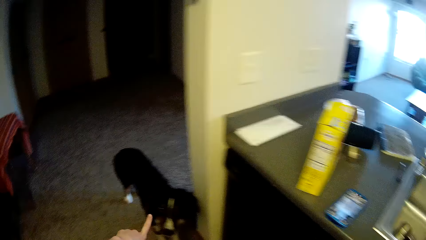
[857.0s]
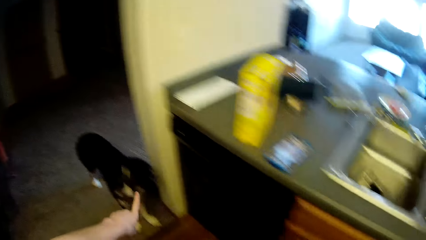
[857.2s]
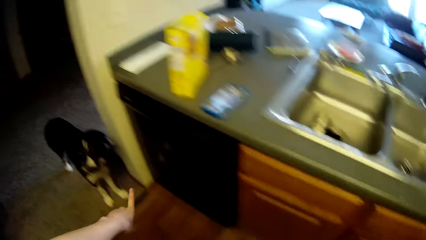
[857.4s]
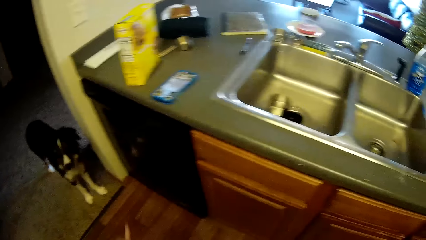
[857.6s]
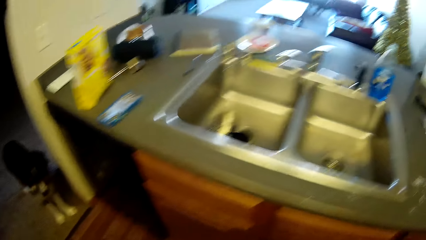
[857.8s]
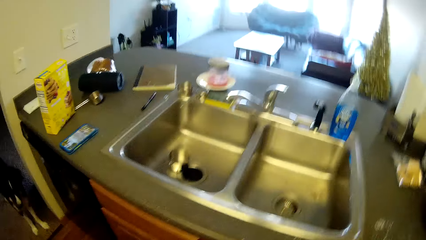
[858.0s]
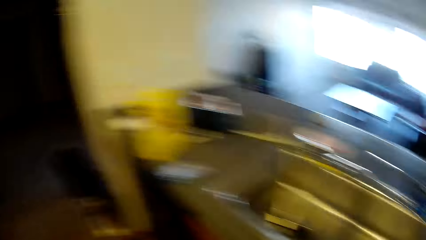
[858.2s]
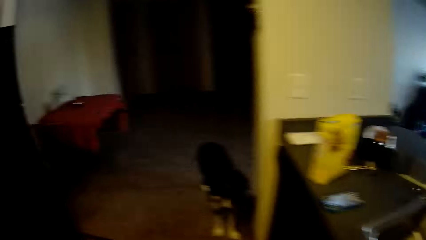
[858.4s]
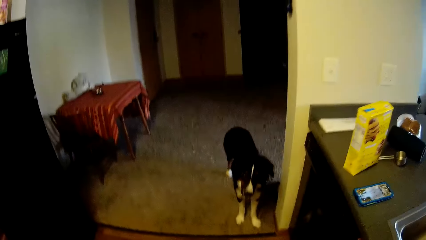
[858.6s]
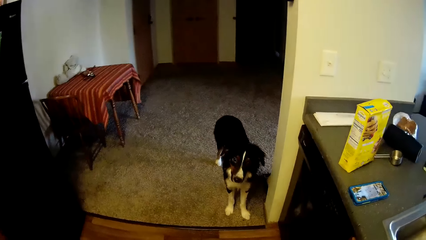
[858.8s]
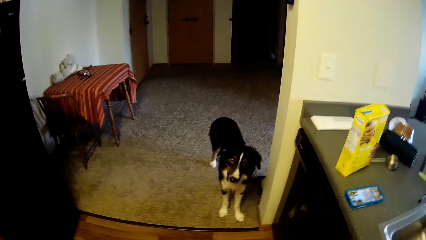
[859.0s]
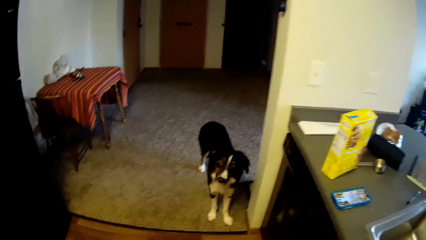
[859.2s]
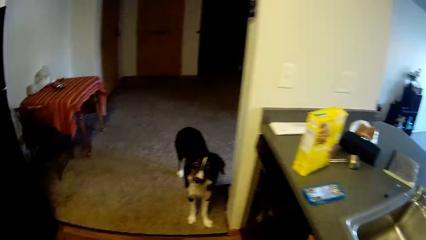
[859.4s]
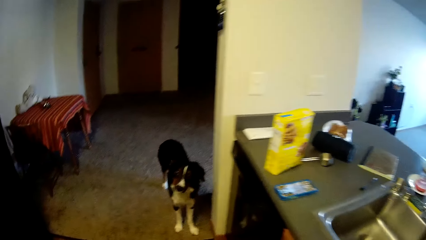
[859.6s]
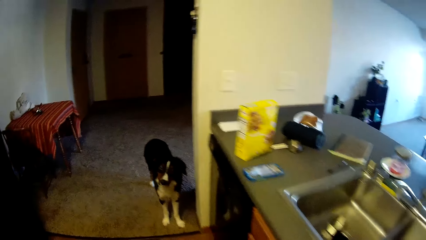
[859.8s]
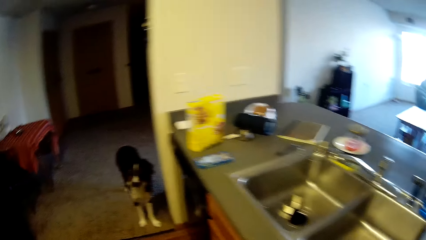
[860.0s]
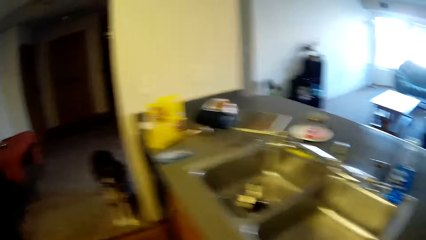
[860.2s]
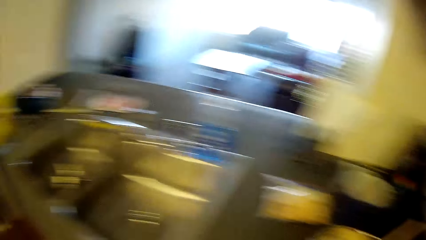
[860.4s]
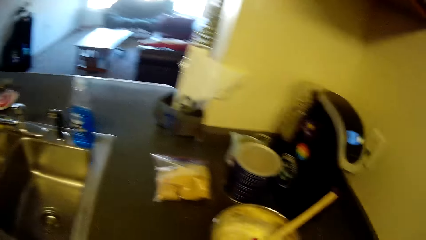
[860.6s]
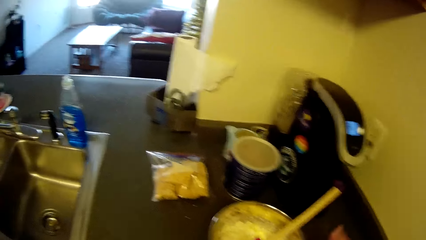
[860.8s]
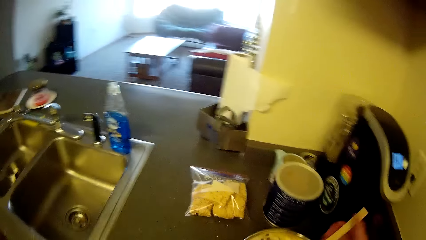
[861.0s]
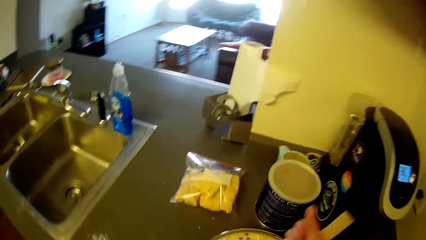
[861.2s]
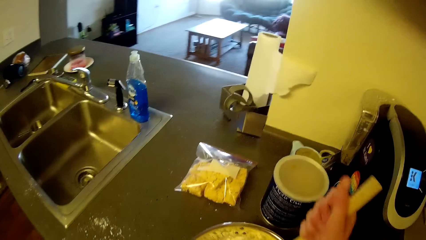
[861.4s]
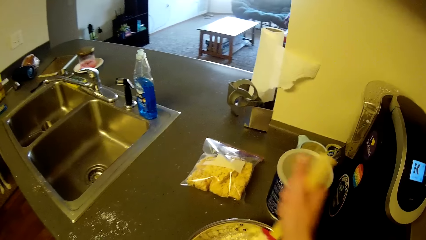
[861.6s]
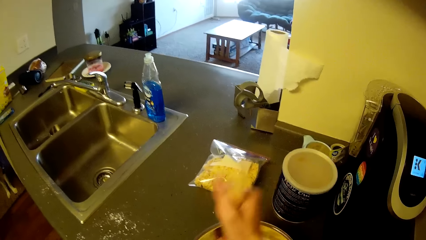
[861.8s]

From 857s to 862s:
The camera wearer points at the dog. They walk back to the slab. They resume mixing the pancake mix with eggs in the stainless bowl with the wooden spatula.

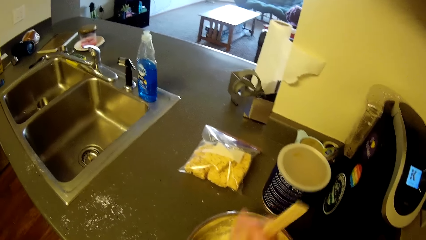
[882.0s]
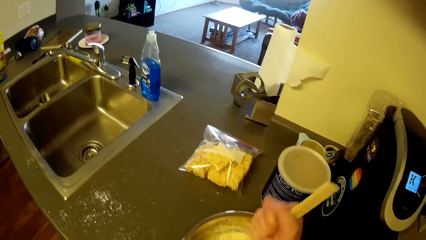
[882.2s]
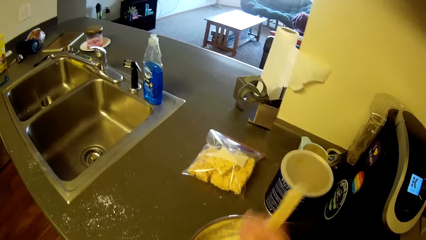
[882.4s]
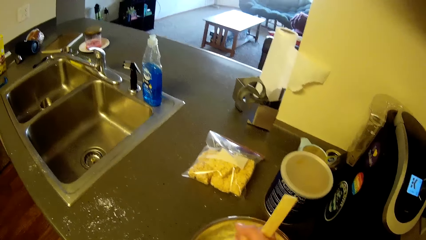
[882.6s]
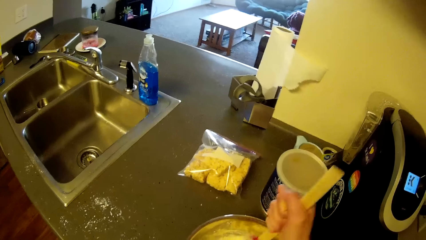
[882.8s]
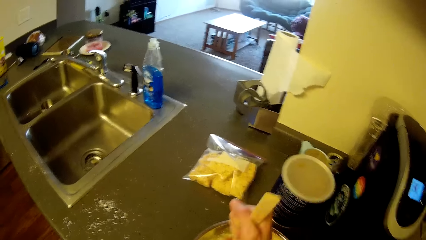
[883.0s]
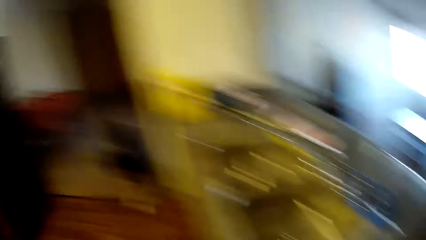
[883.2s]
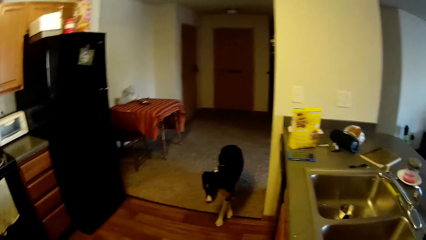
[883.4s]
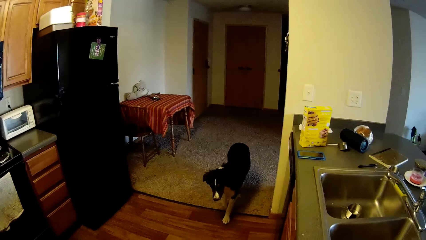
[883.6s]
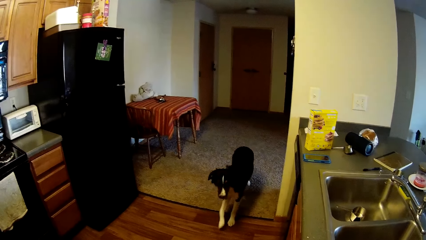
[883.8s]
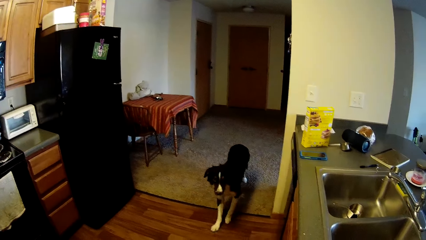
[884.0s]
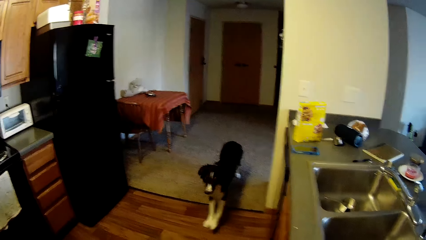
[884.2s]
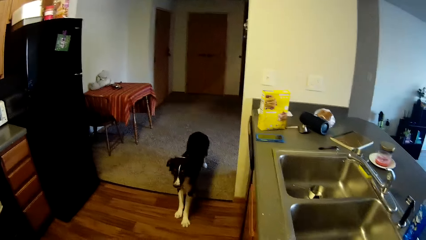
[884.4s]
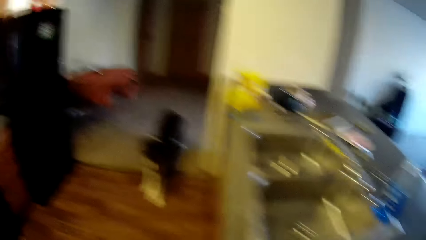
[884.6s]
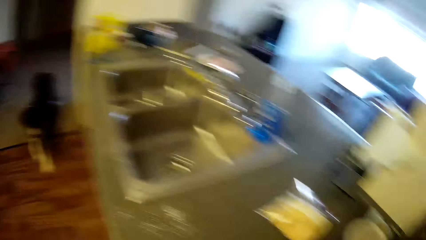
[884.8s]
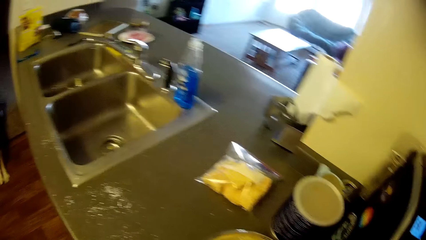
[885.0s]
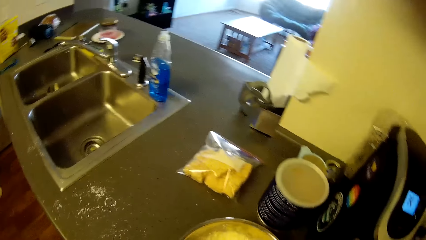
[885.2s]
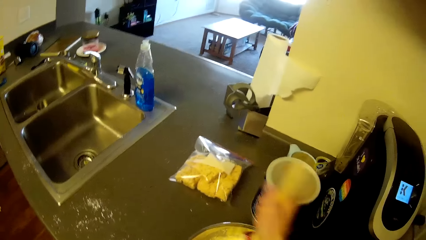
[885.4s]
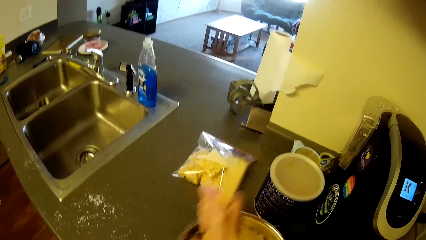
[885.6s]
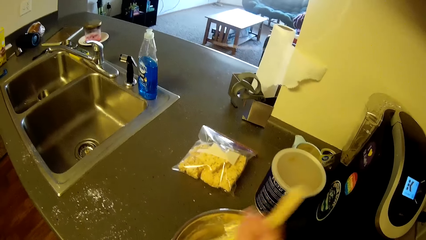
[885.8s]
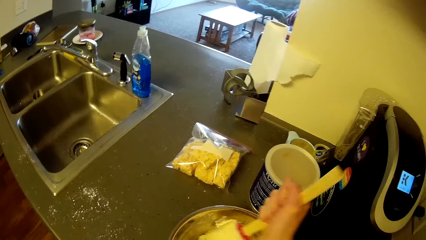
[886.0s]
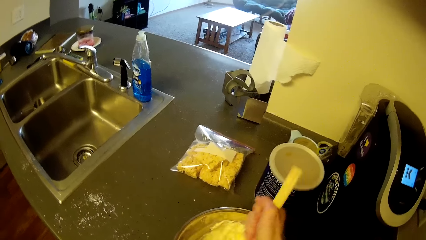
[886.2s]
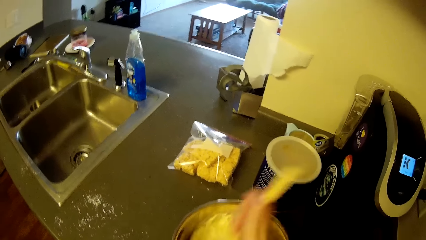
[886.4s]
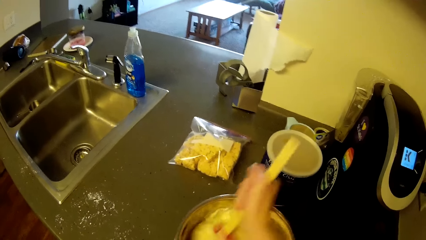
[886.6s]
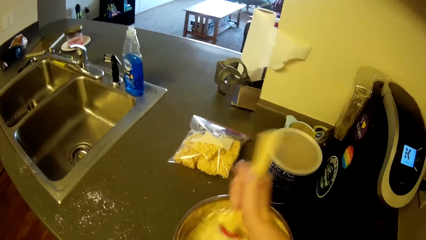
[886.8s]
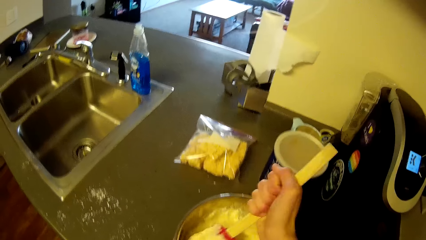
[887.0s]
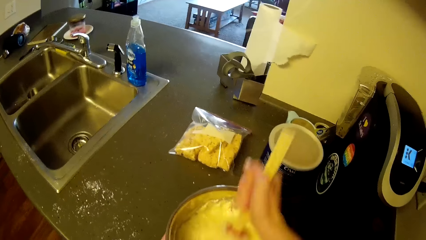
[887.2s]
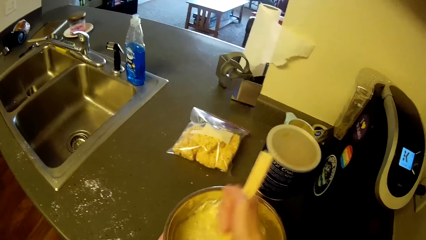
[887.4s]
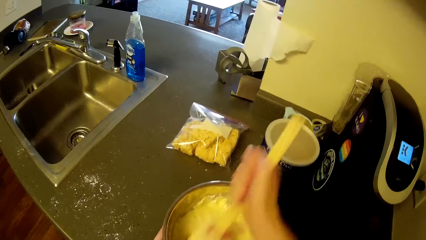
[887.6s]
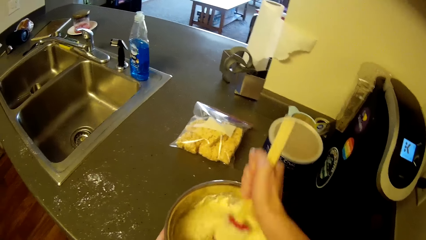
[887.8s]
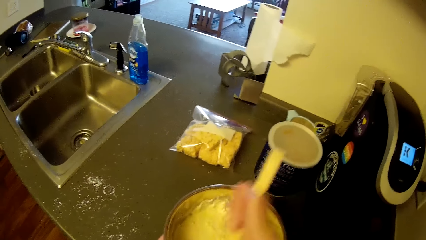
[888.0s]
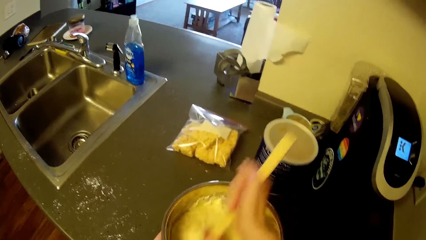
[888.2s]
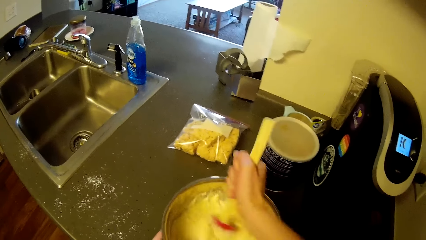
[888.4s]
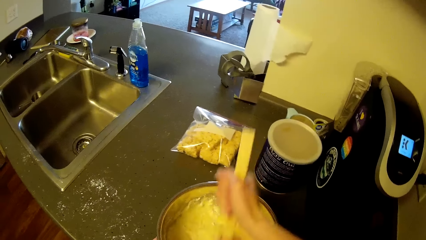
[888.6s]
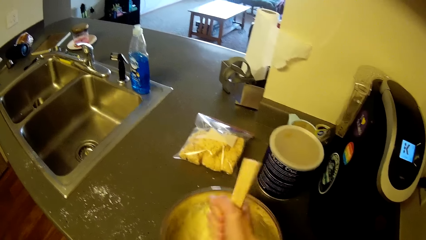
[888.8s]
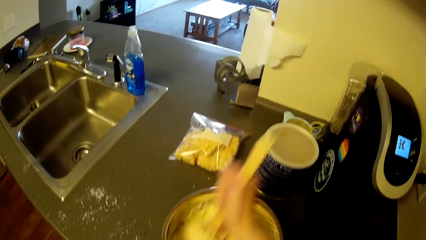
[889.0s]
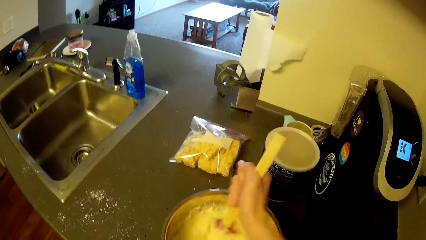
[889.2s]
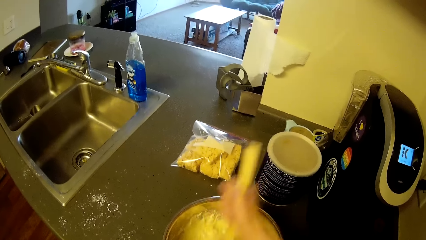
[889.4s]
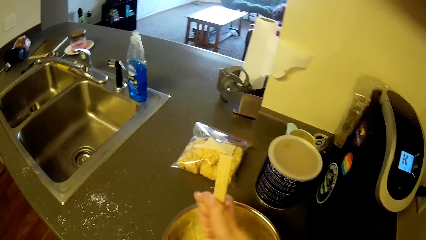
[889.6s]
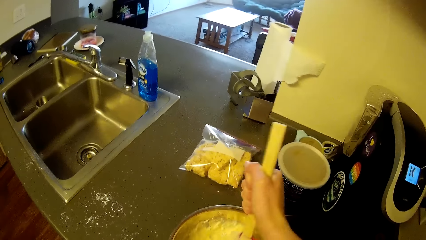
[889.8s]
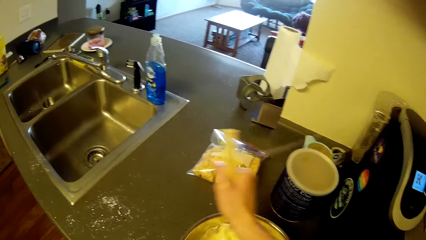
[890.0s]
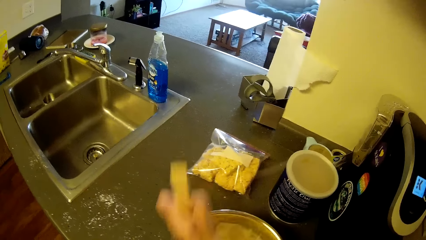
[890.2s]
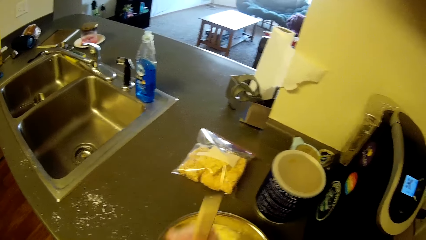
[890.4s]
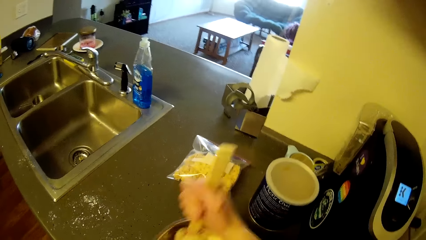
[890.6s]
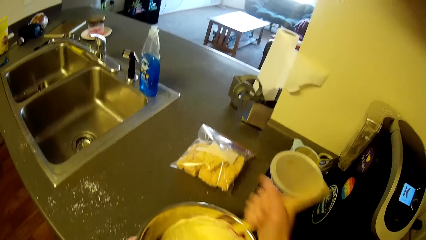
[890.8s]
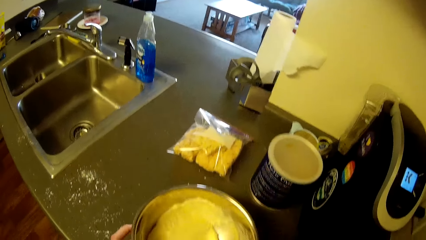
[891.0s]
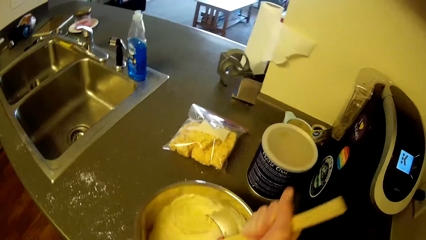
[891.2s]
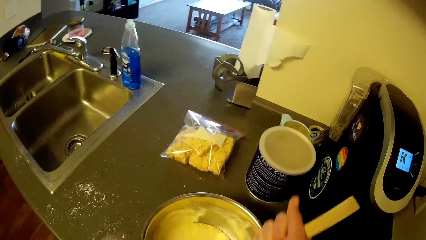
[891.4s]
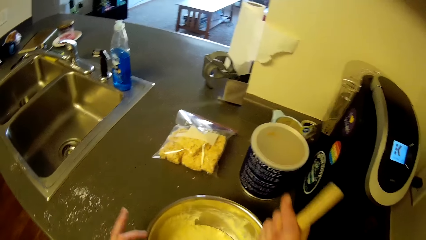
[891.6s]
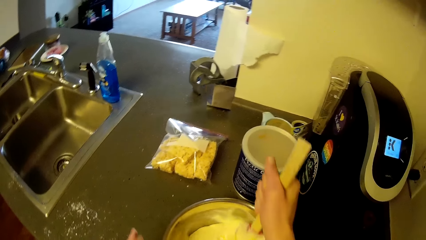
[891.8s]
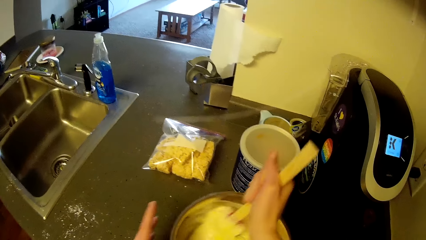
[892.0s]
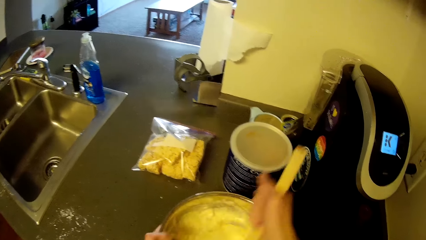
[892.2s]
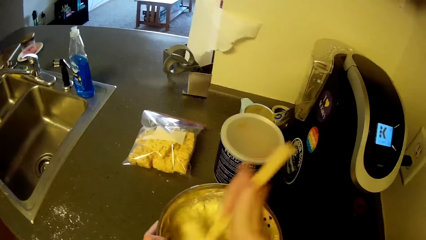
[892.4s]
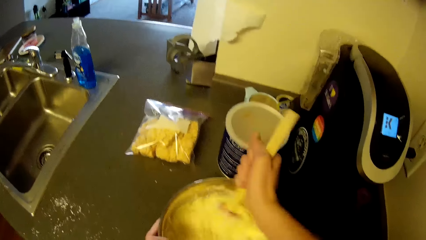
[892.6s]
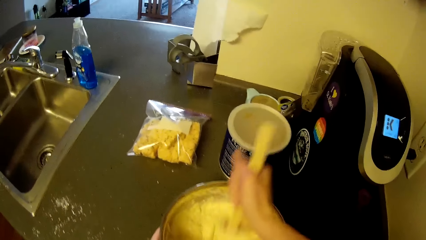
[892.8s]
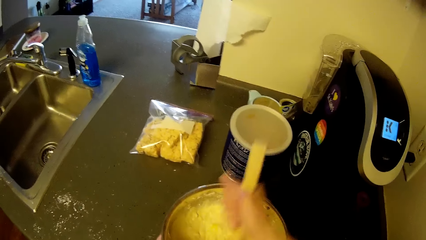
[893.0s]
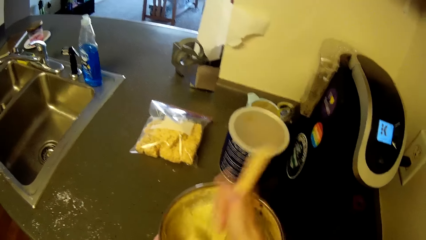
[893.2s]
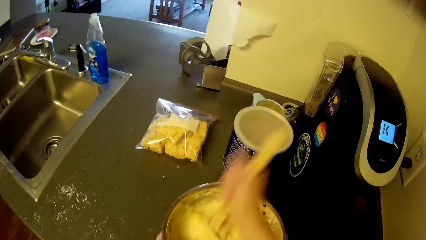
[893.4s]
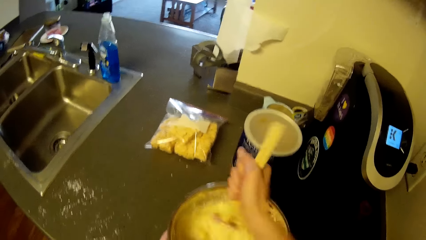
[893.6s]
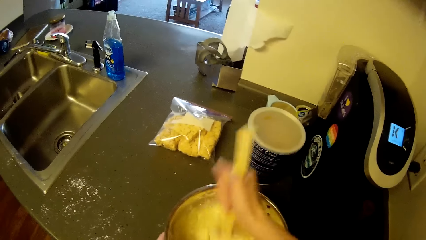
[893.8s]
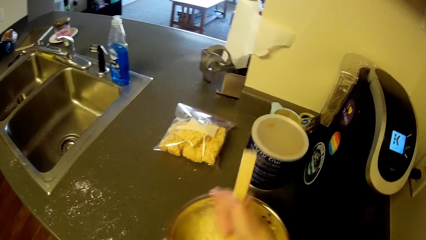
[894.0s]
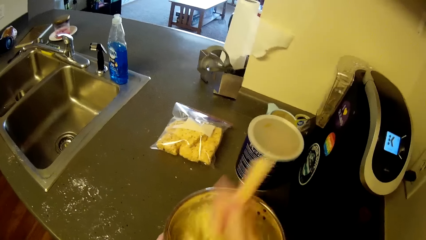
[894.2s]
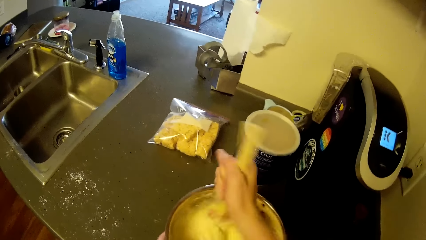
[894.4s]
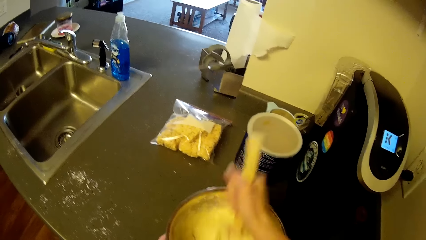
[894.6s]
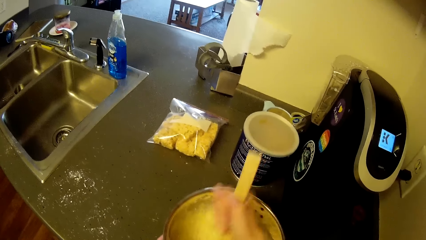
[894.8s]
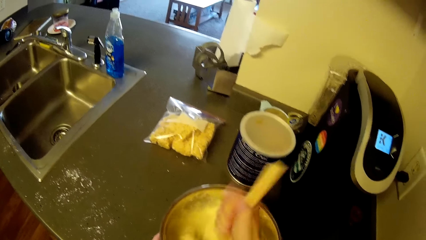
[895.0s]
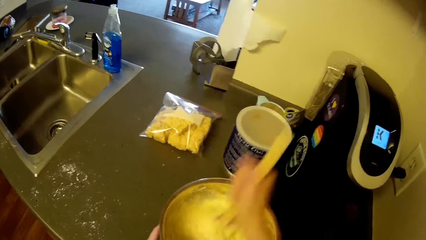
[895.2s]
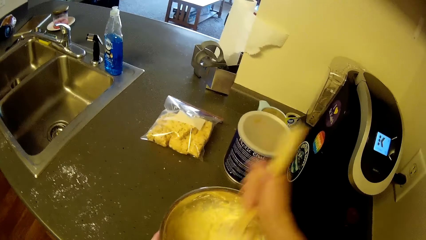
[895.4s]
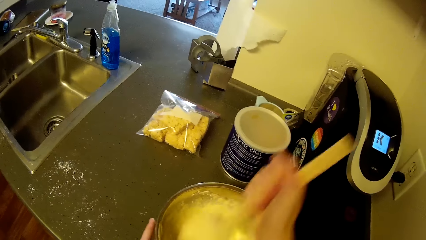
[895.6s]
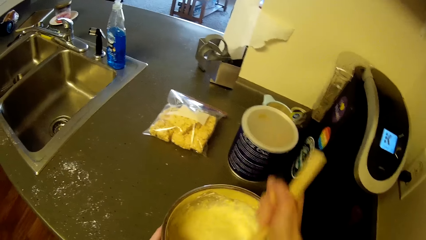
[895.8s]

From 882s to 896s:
The camera wearer looks at the dog briefly. They knead the dough in the container.
